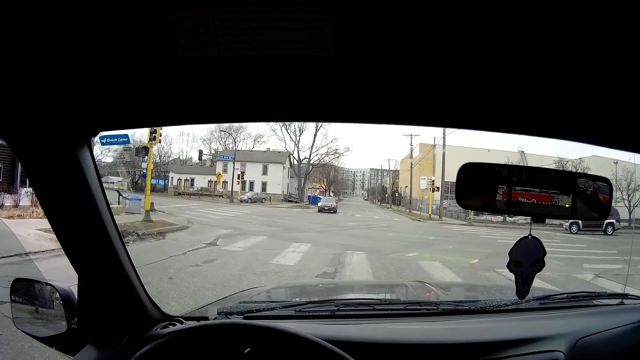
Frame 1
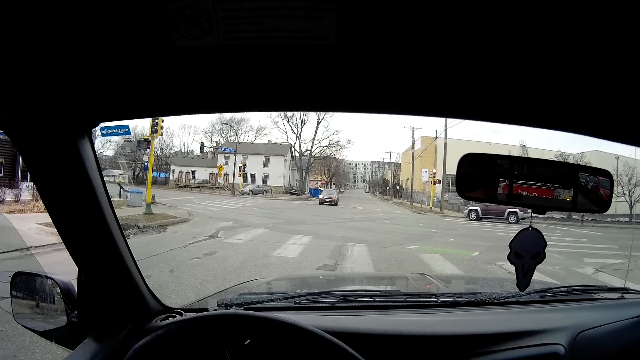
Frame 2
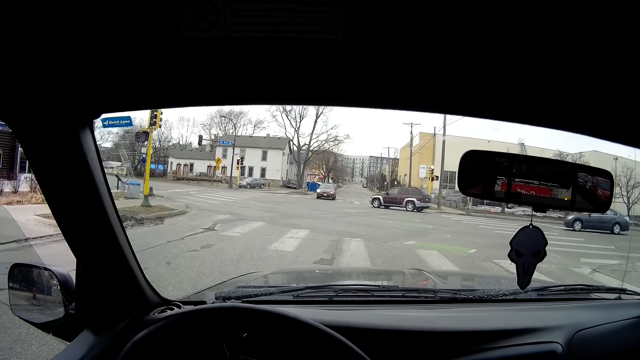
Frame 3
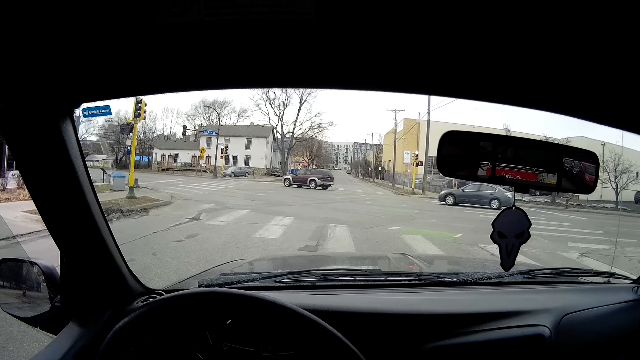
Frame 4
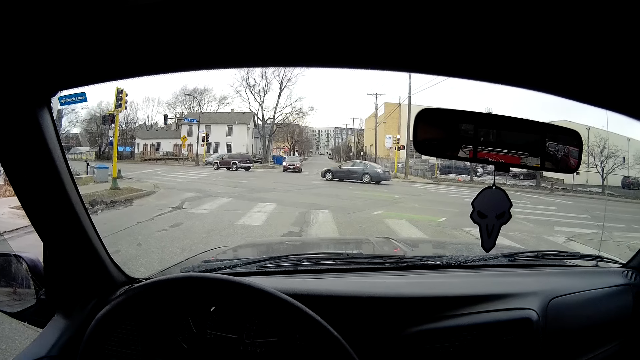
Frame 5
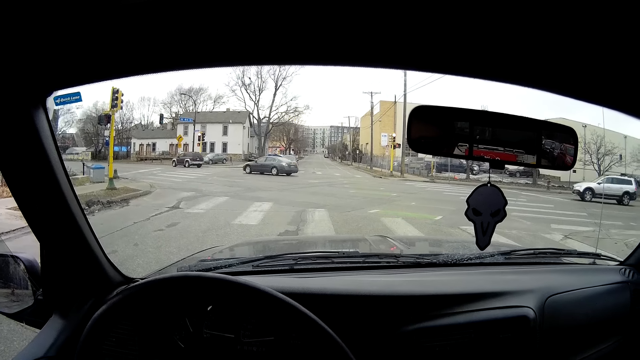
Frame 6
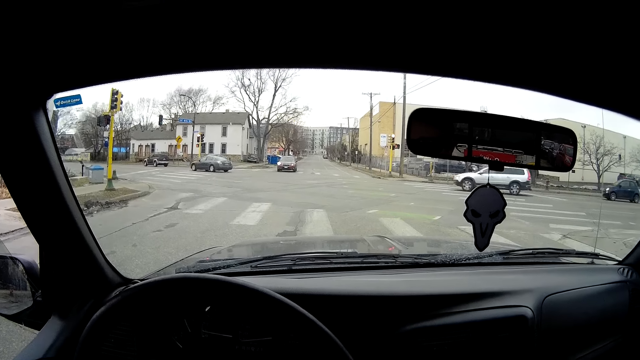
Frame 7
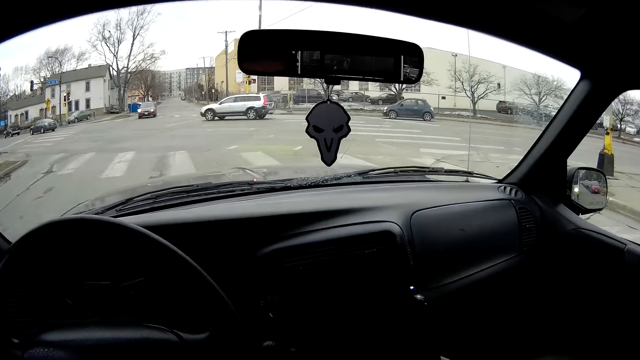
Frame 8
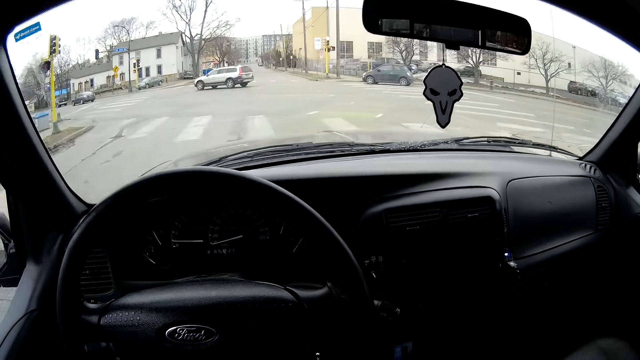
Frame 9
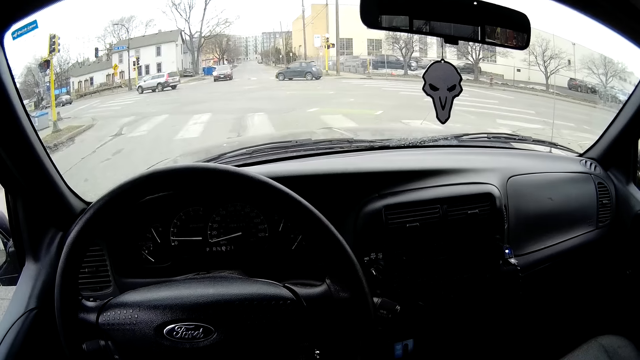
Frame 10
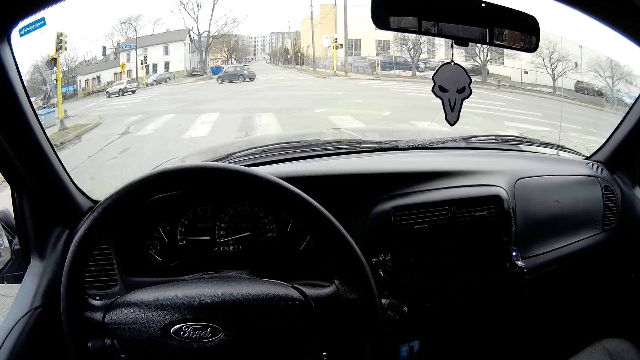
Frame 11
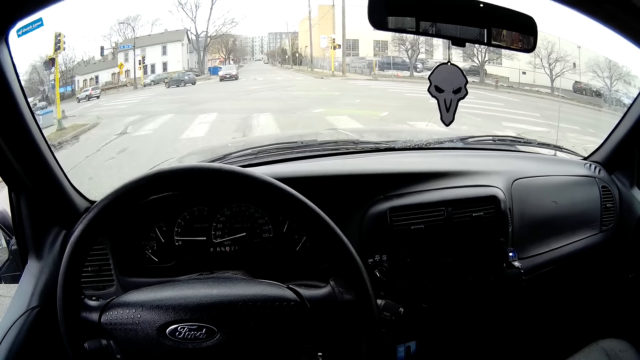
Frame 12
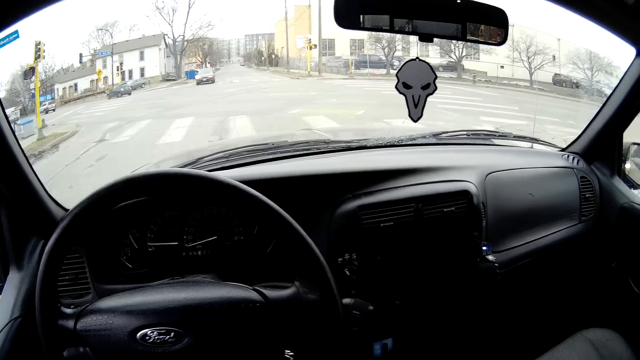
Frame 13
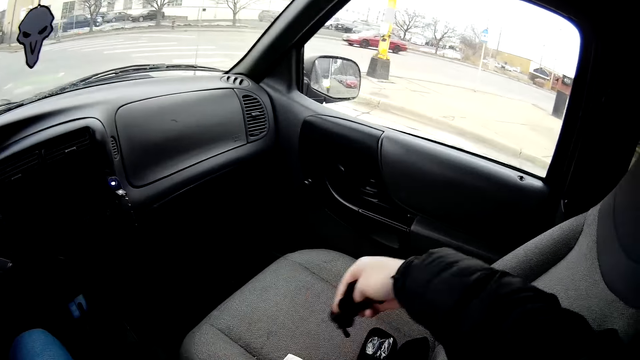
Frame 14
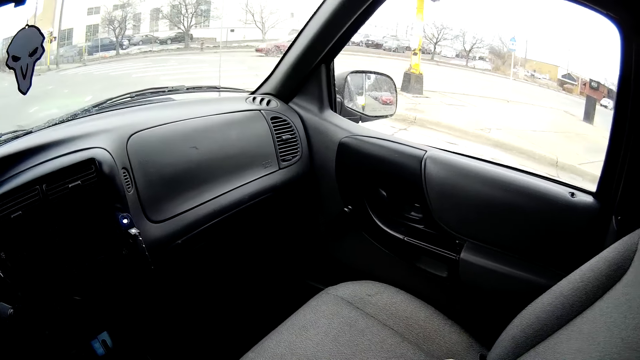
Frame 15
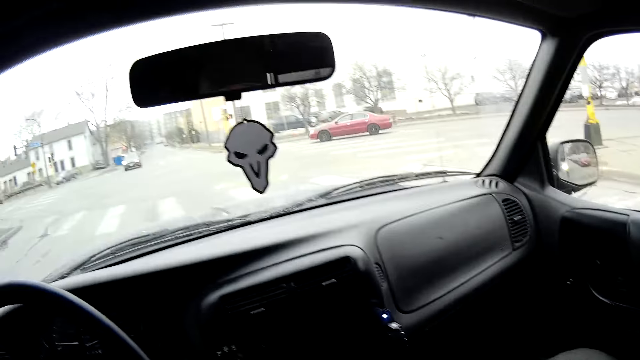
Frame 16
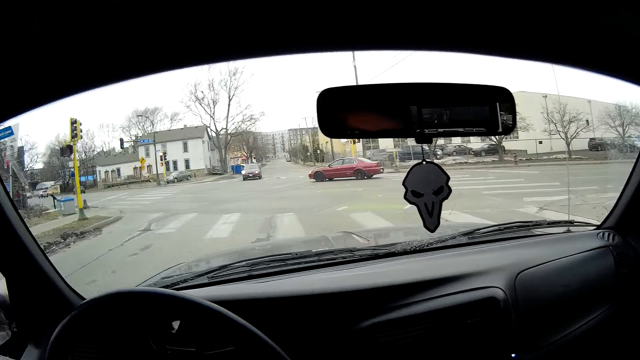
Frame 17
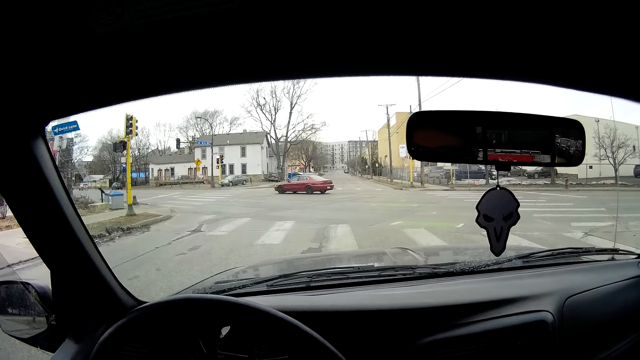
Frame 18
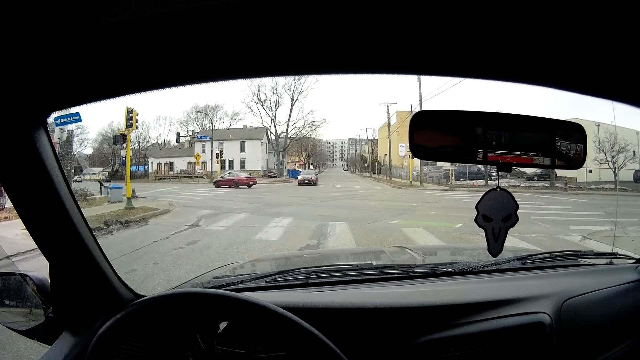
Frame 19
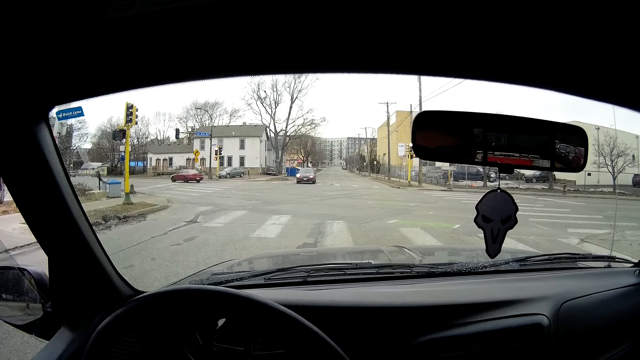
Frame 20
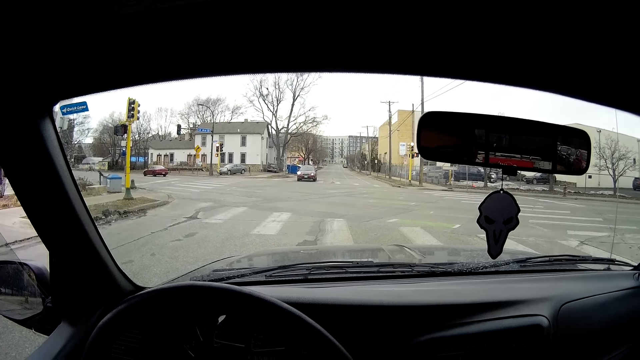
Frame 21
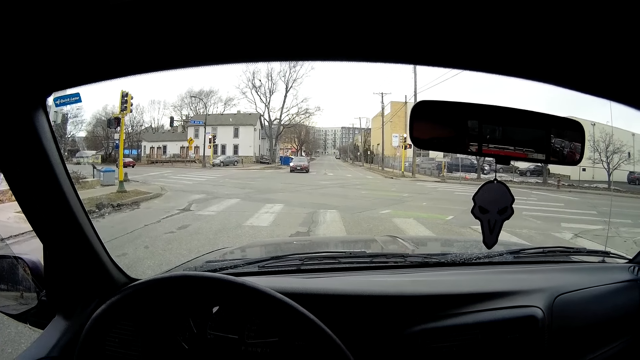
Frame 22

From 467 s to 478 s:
The camera wearer places something on his bag. He observes the road.

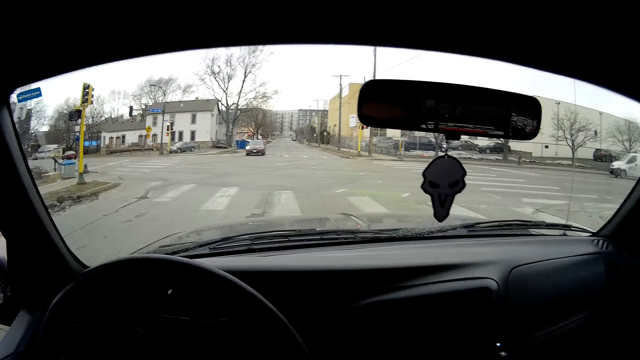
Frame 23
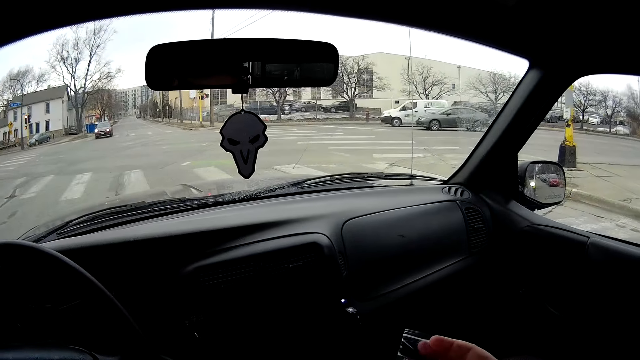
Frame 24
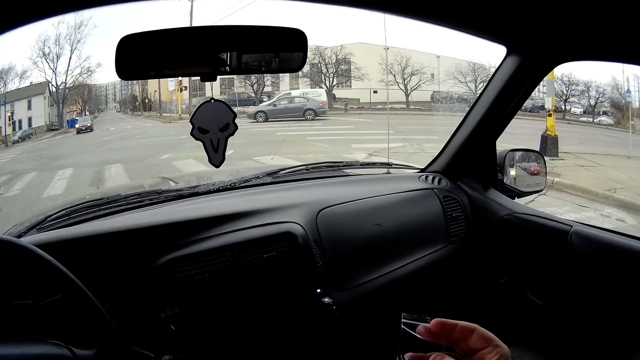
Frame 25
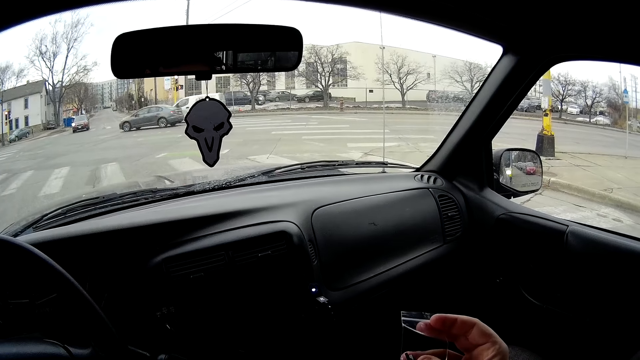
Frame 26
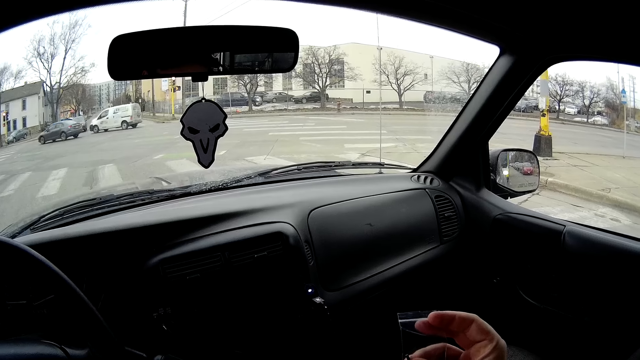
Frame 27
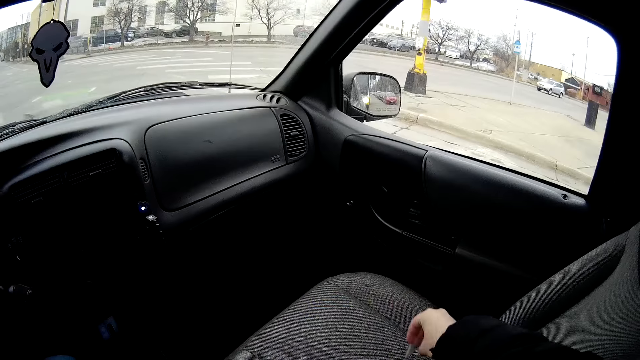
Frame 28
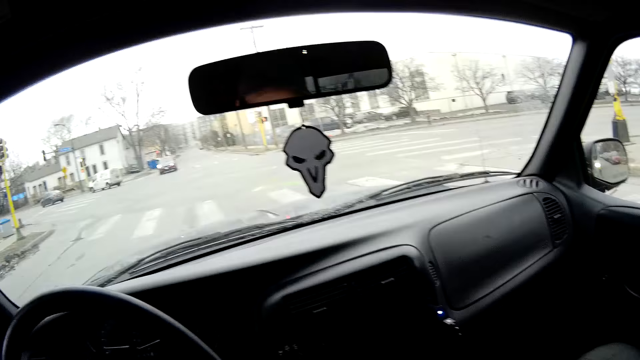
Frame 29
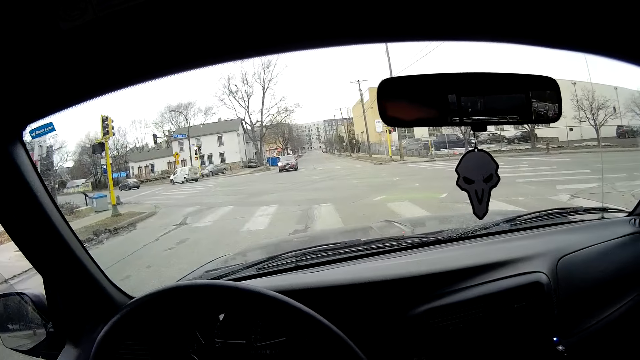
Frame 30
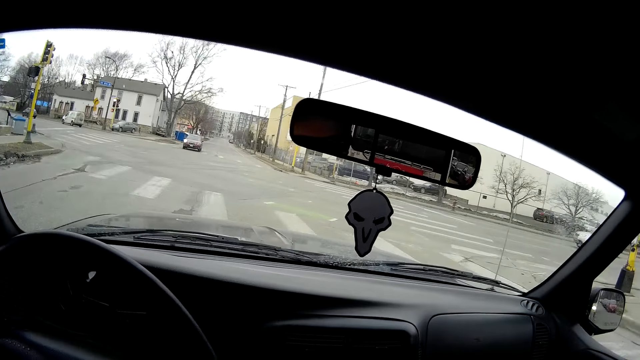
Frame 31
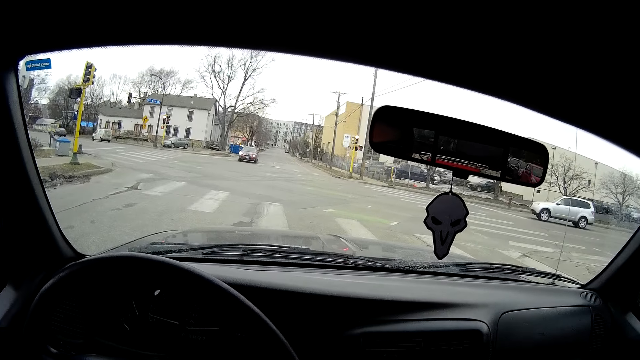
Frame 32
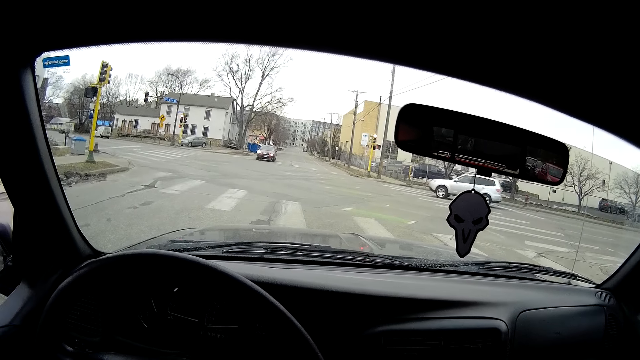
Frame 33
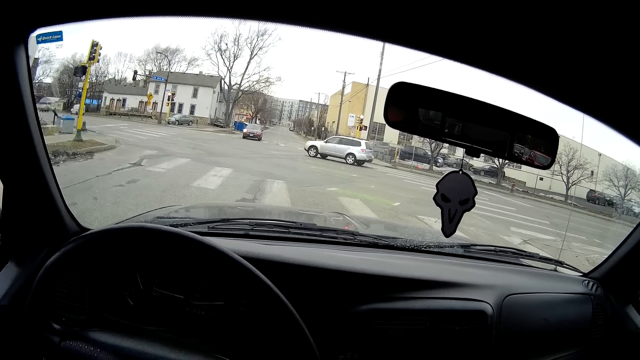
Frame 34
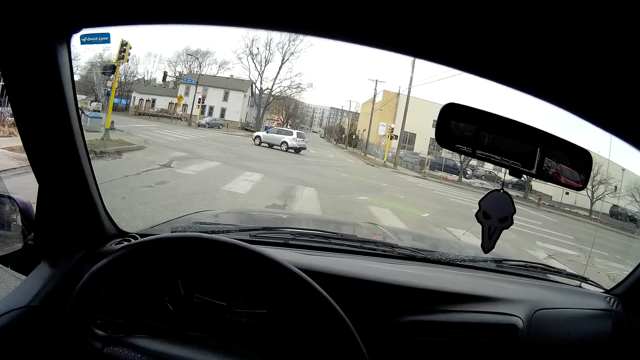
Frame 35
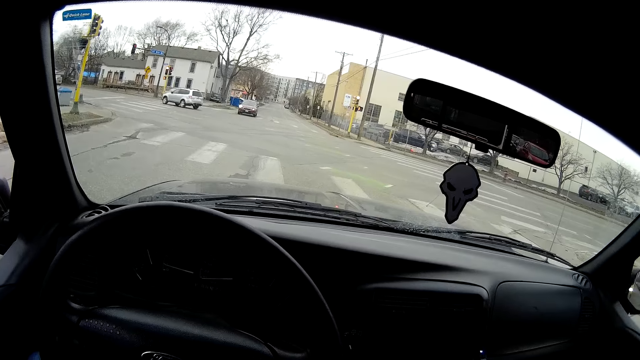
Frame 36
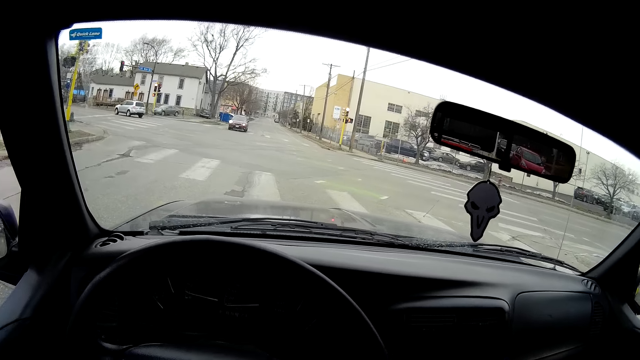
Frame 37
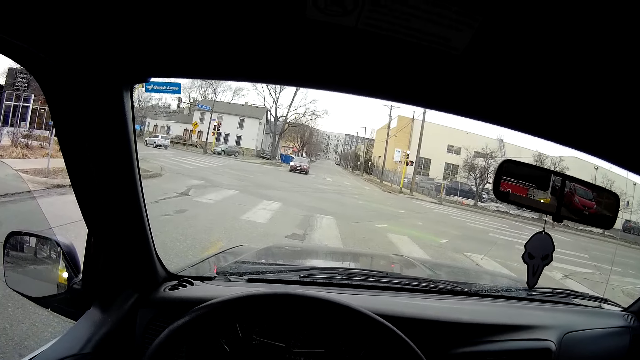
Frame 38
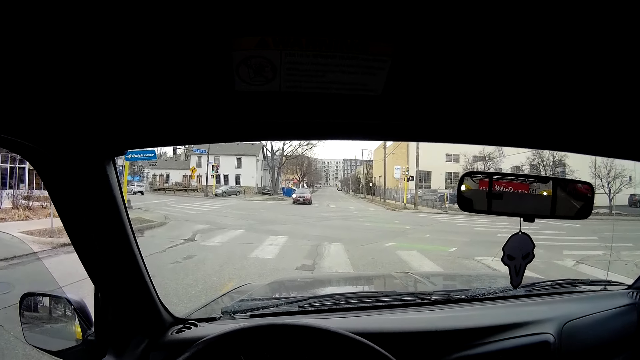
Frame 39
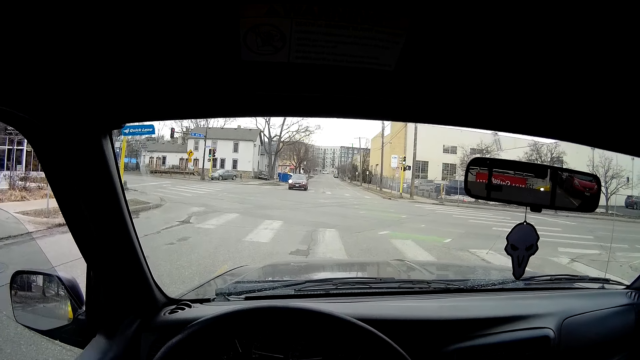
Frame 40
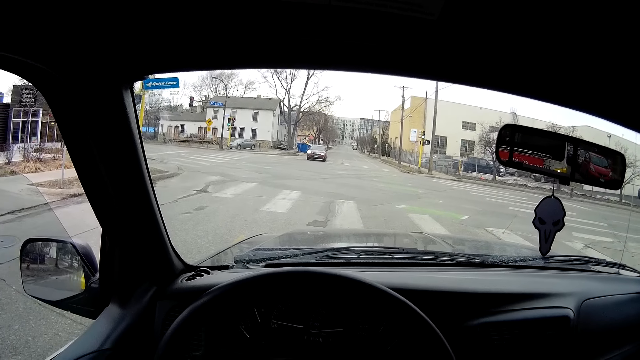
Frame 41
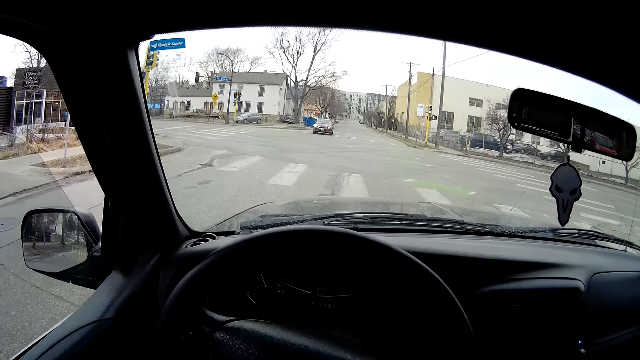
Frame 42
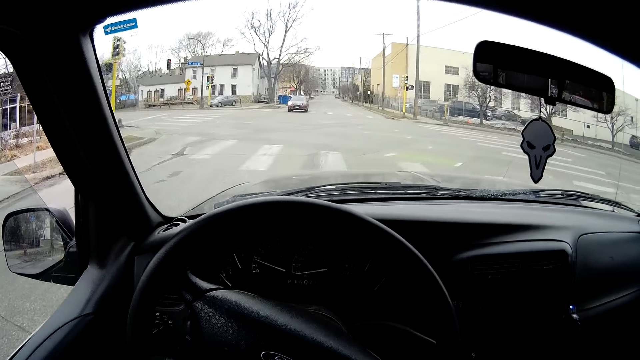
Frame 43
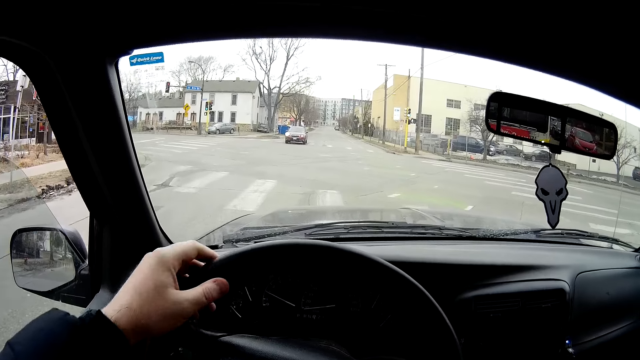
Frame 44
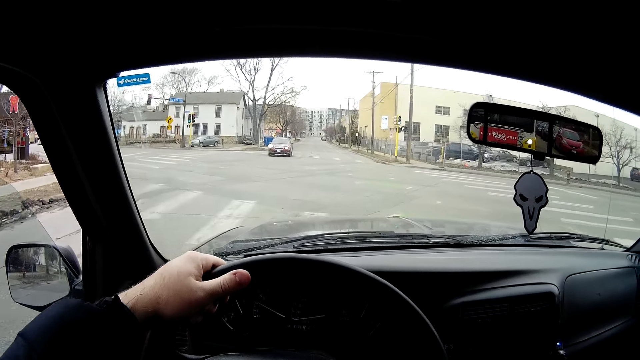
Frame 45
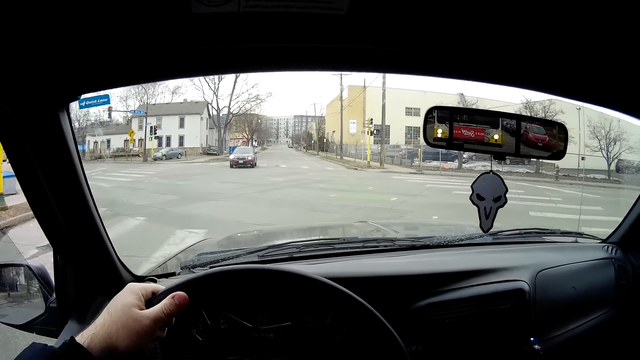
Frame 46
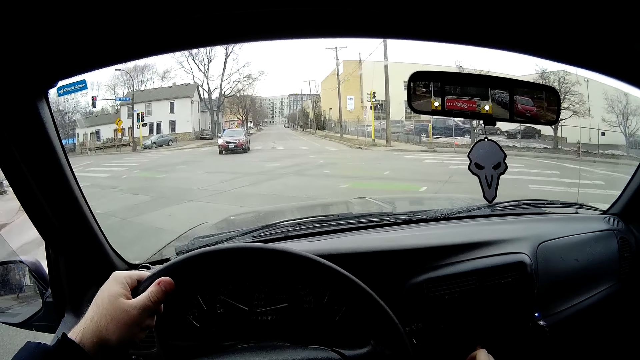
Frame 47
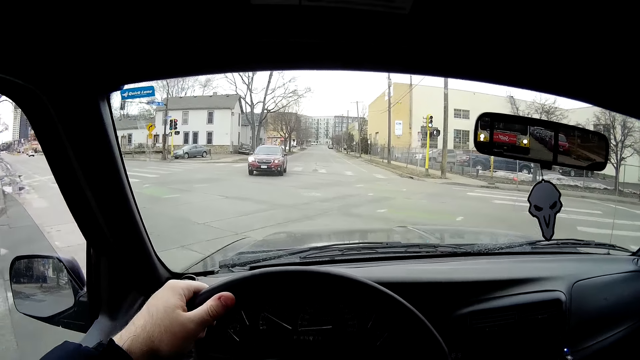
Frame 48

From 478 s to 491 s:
The camera wearer stares at the zip bag. He places the zip bag on his bag. He observes the road. He returns something on the chair. He drives the car on the road.
